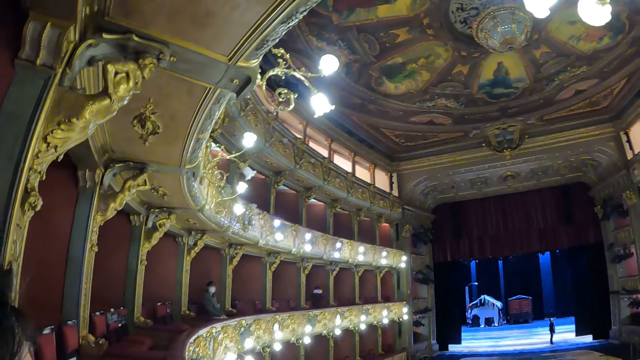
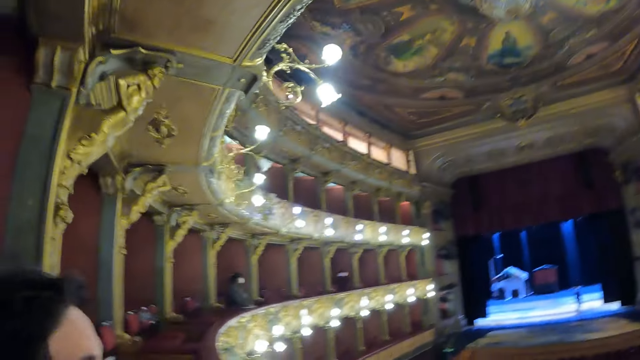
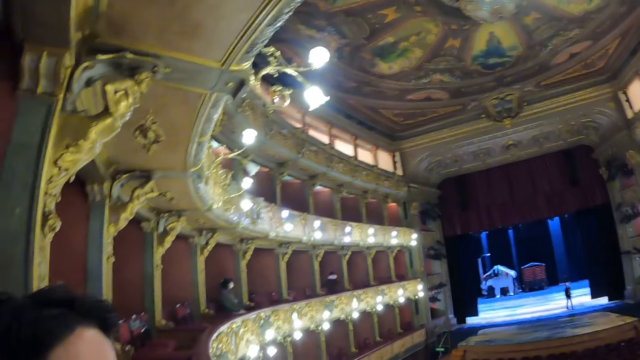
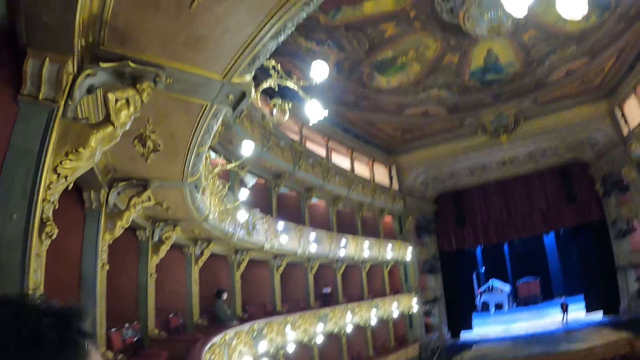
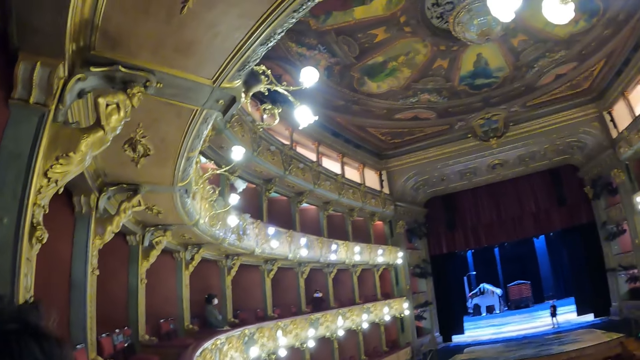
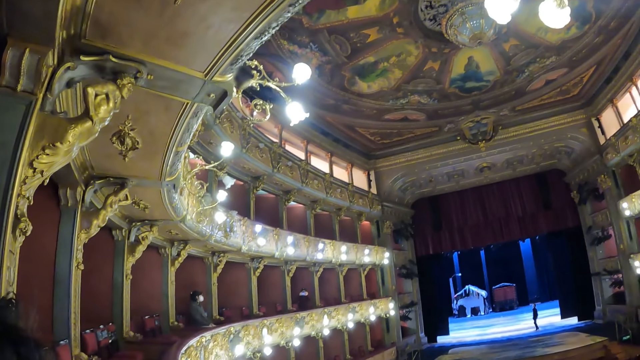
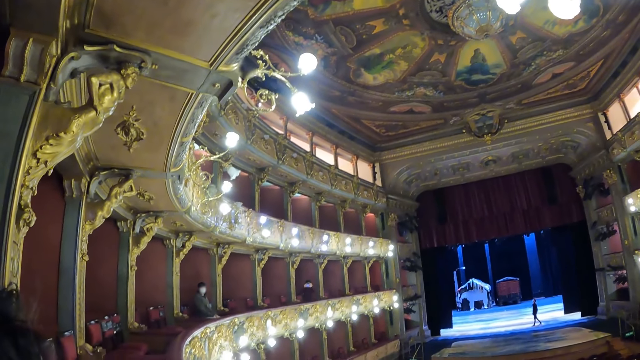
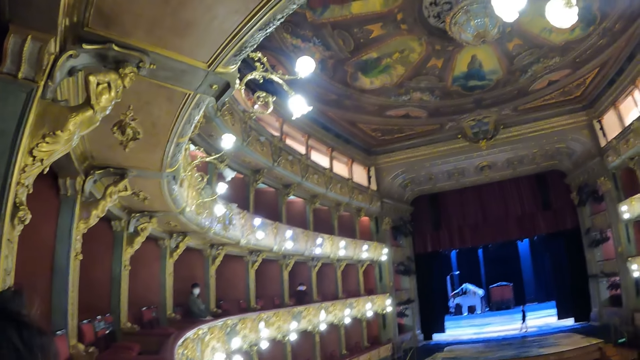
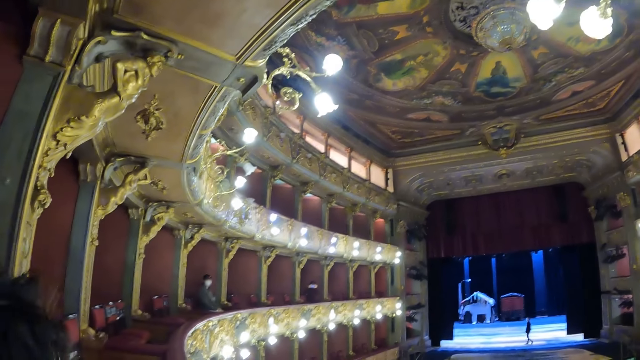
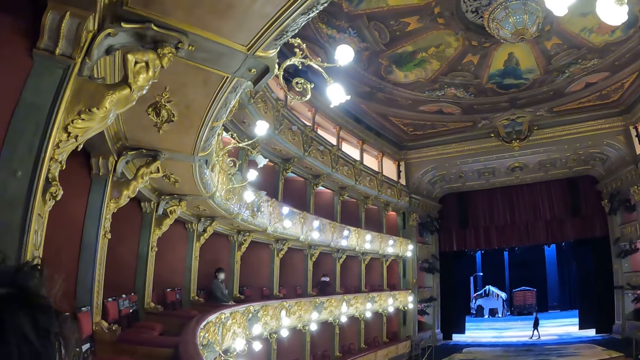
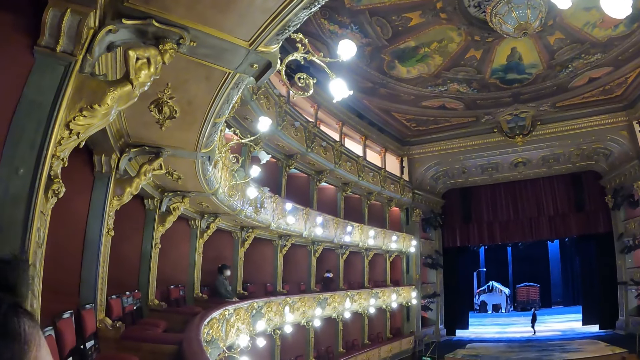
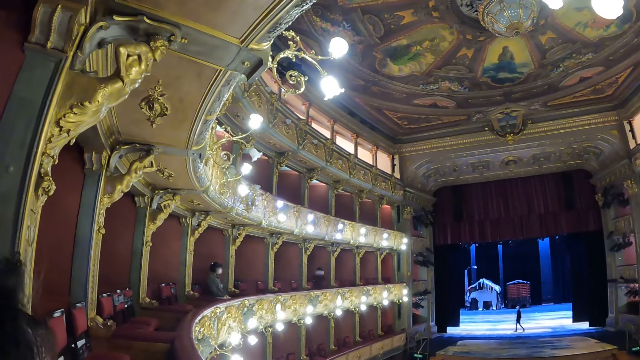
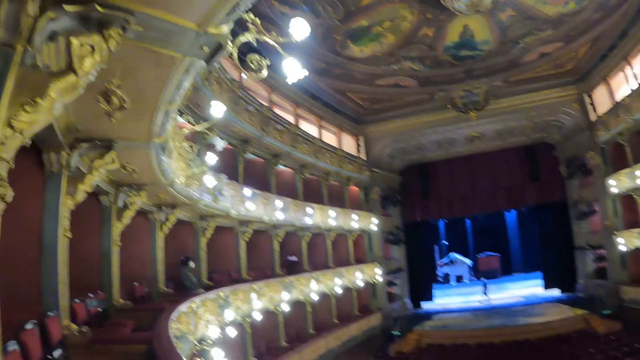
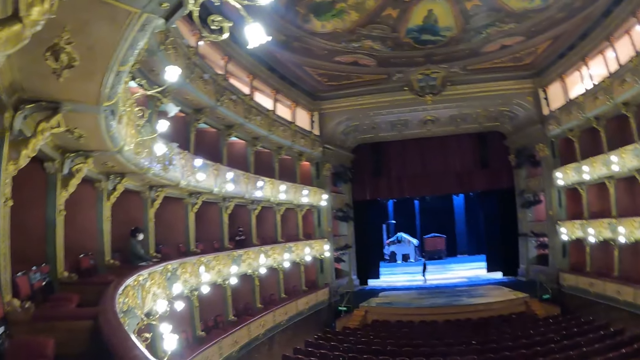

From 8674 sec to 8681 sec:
The camera wearer converses to a person.

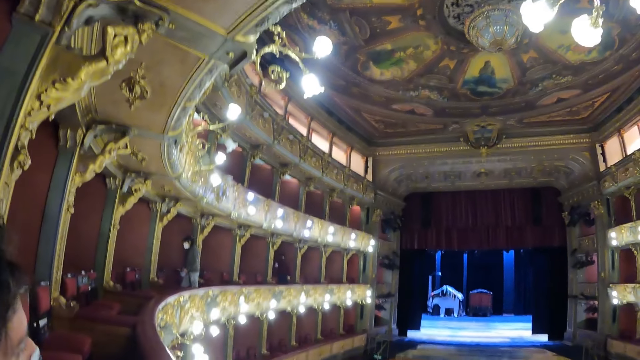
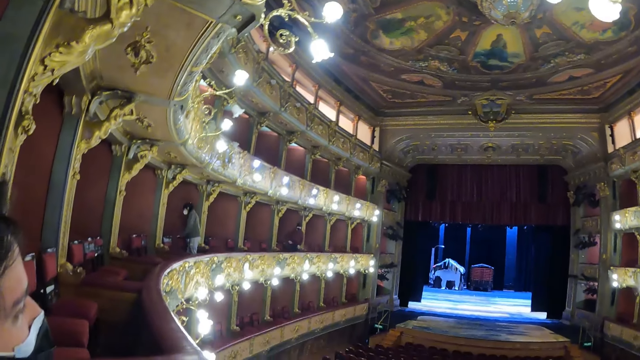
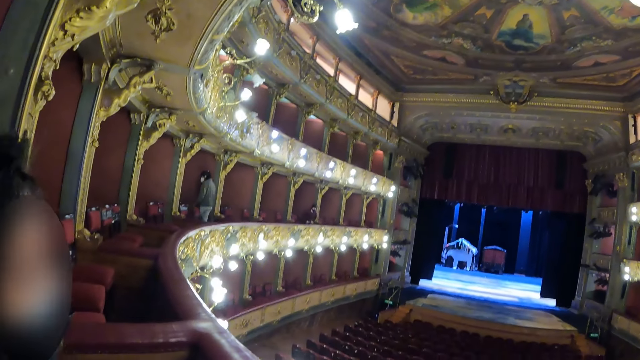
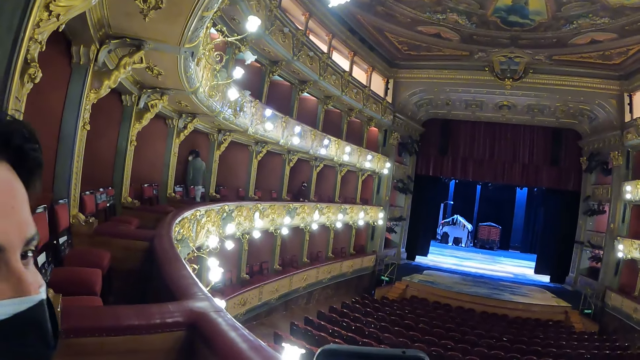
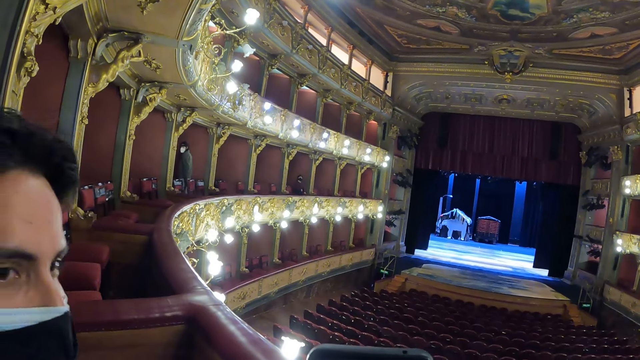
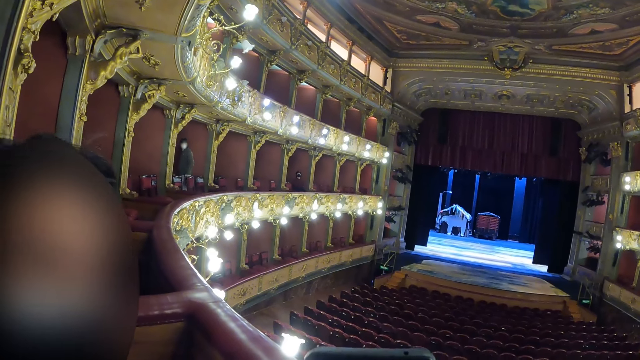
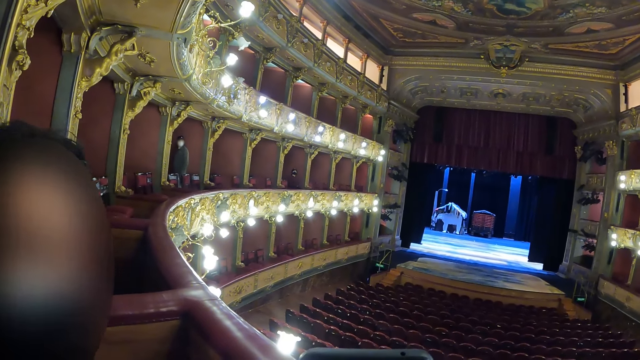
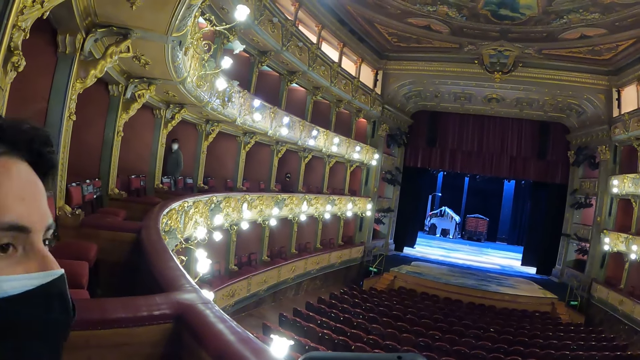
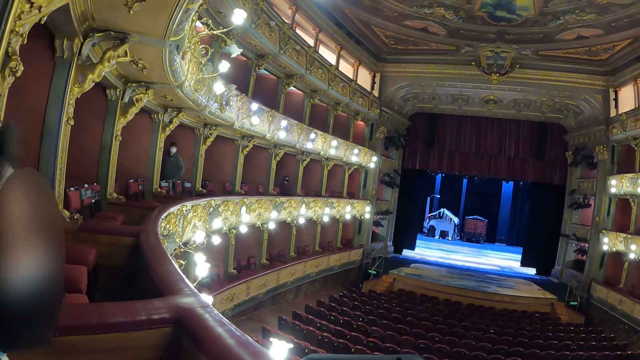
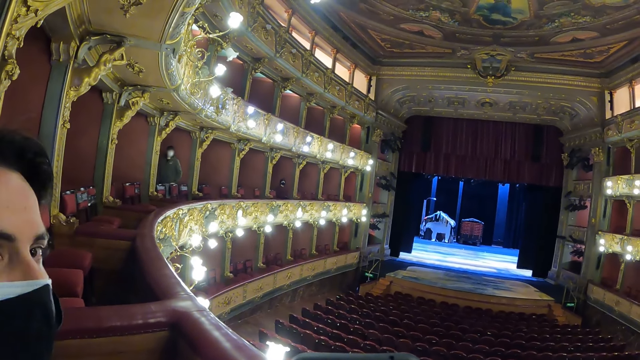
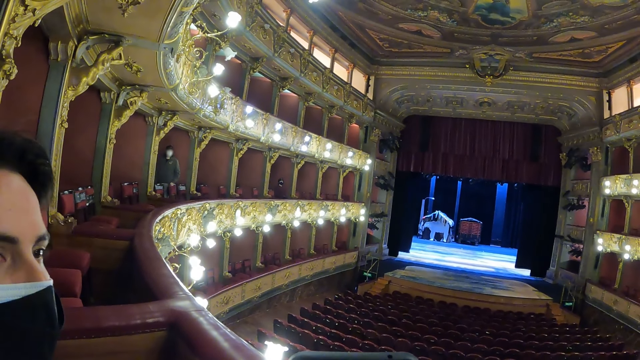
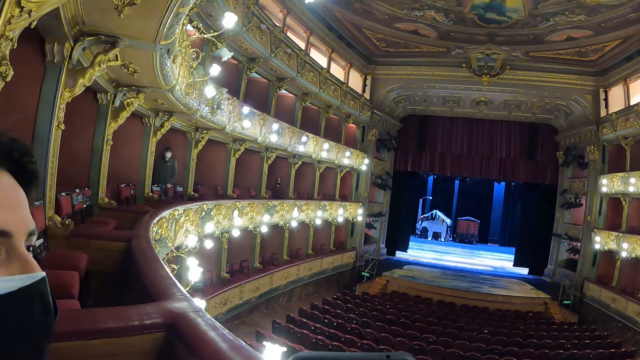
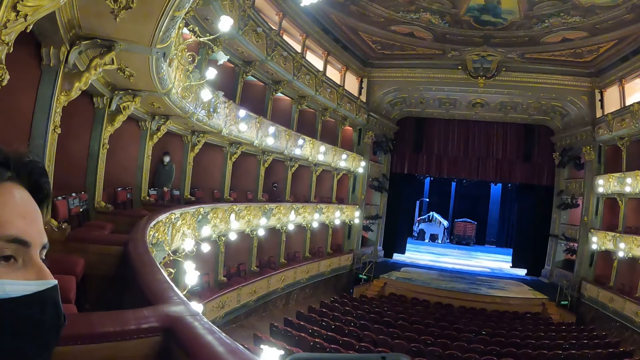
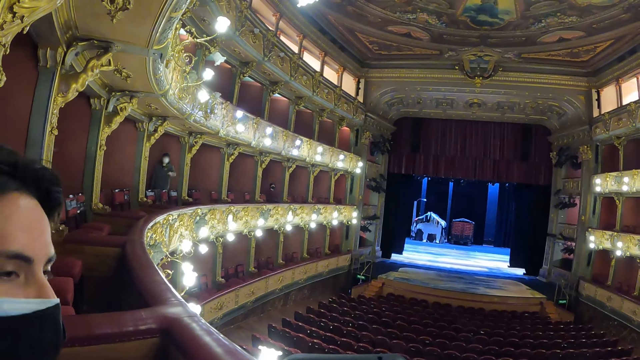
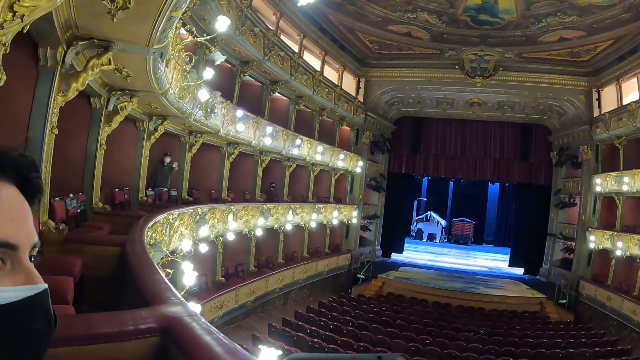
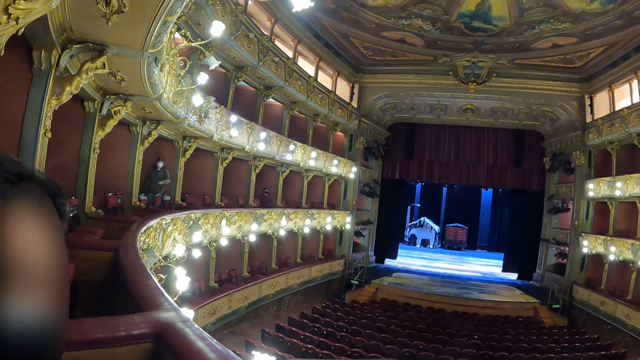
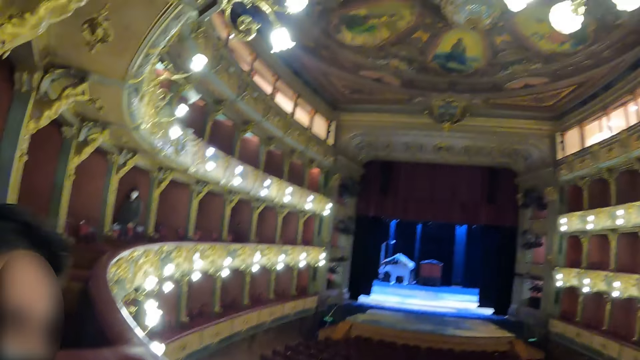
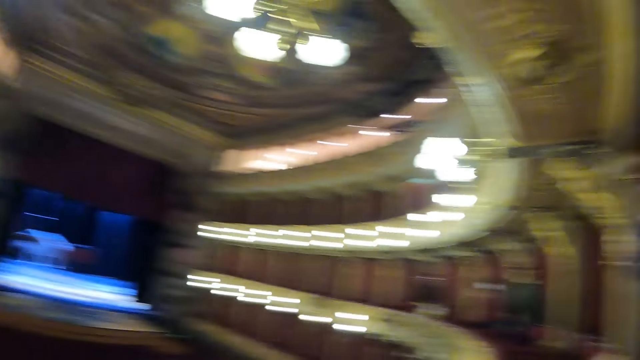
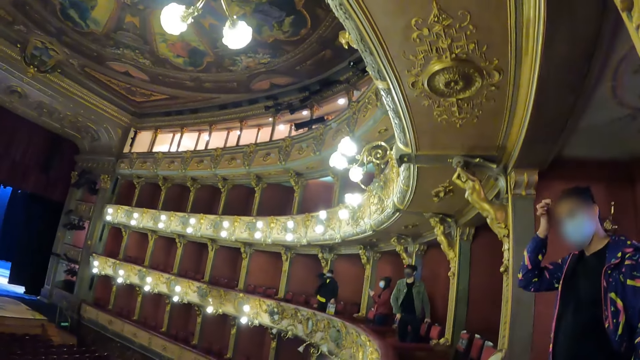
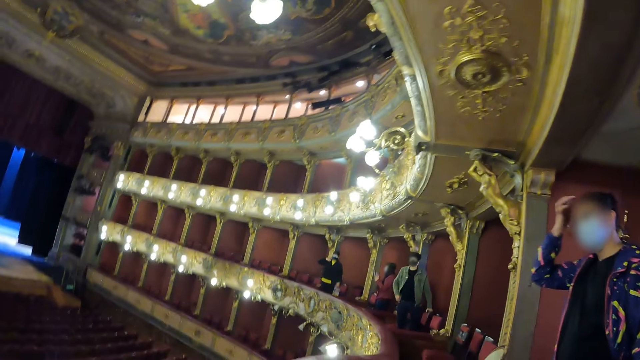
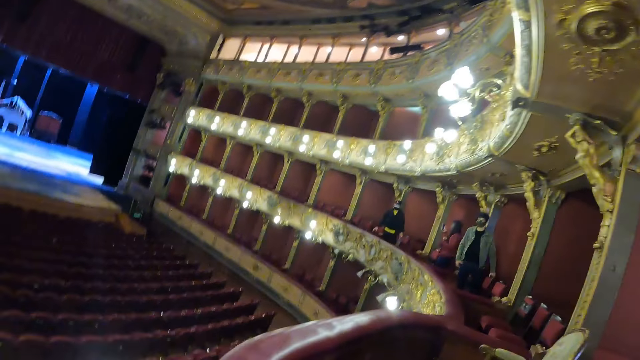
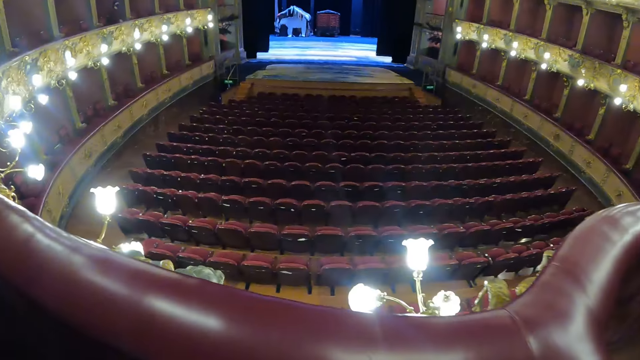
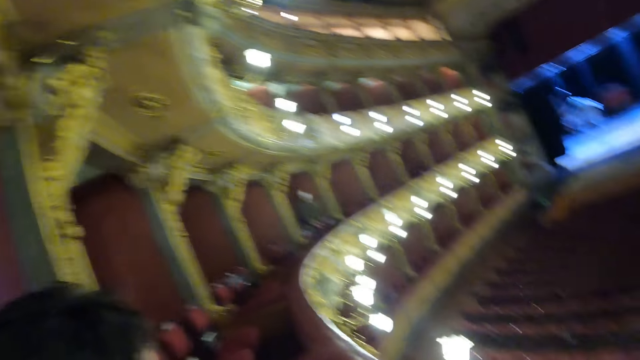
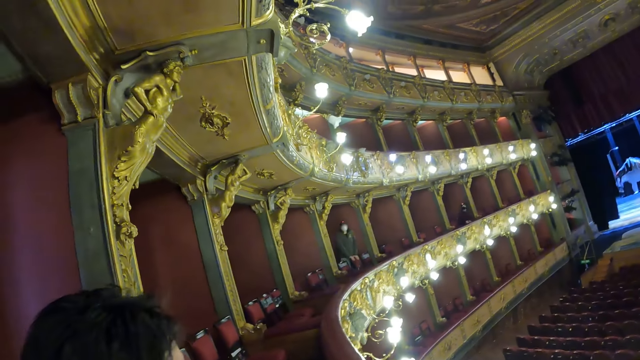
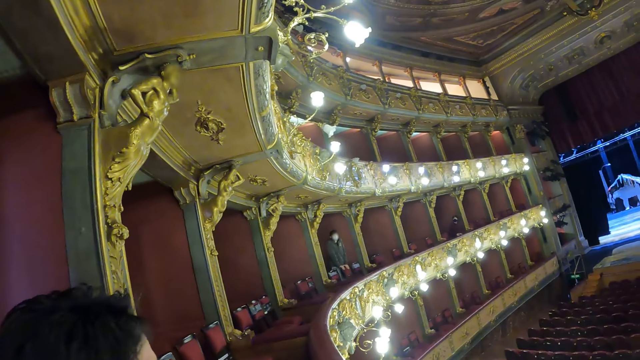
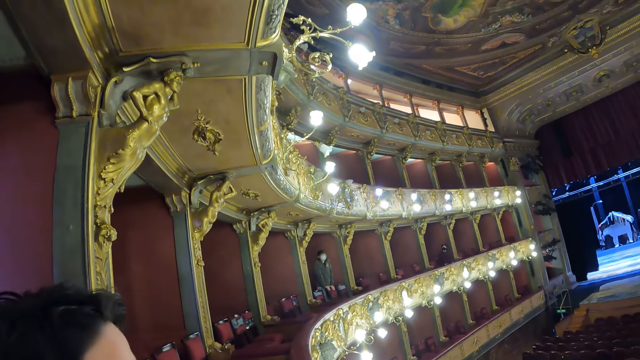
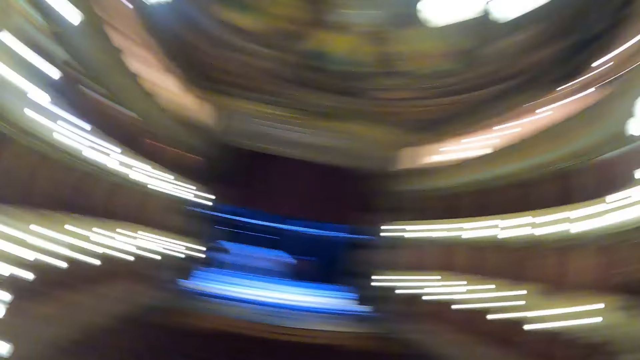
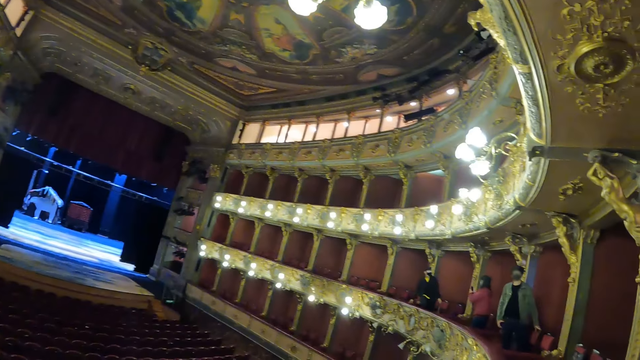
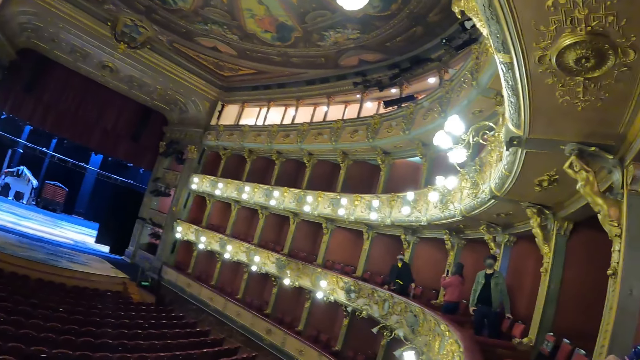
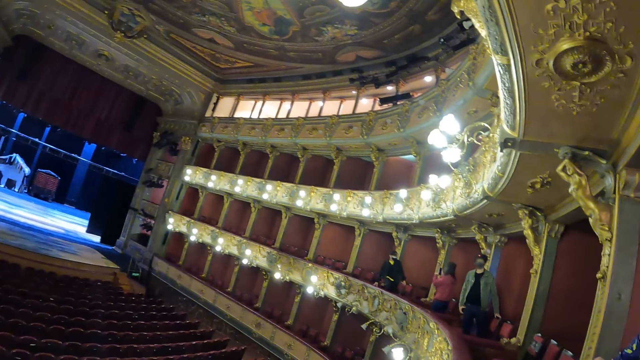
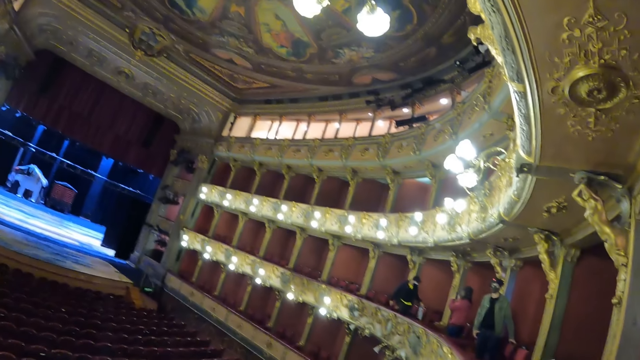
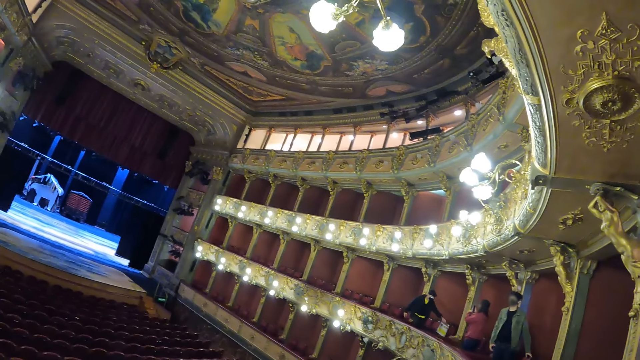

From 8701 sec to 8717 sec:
The camera wearer looks at a woman. They look at the phone. They converse to the woman. They look around.
